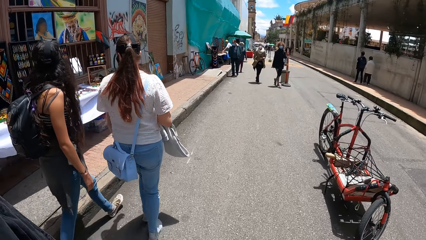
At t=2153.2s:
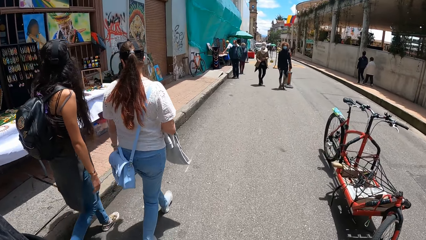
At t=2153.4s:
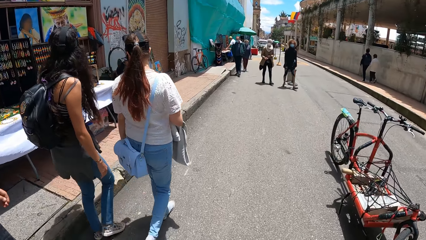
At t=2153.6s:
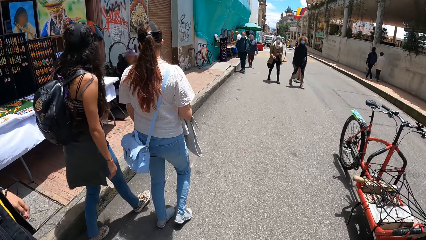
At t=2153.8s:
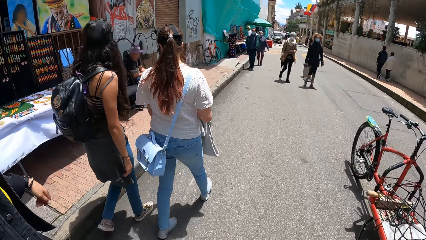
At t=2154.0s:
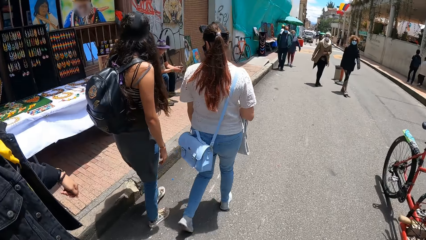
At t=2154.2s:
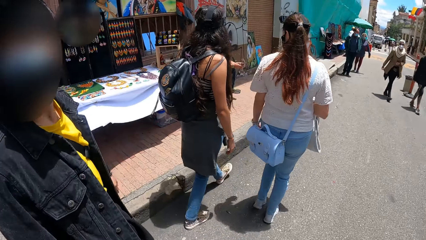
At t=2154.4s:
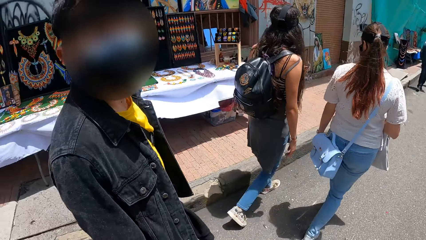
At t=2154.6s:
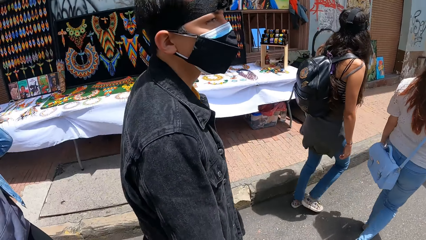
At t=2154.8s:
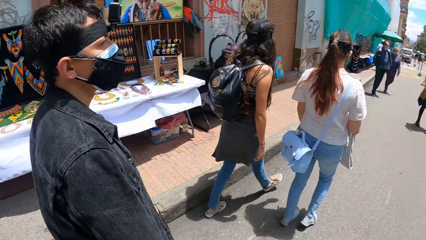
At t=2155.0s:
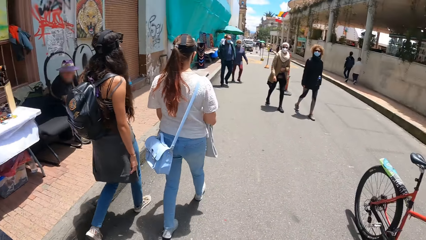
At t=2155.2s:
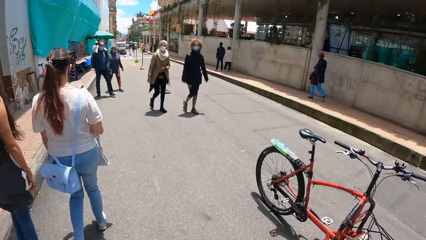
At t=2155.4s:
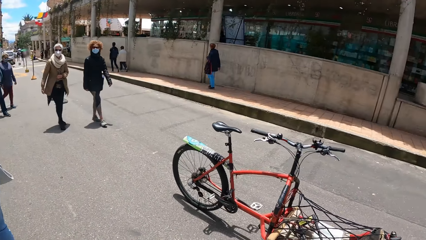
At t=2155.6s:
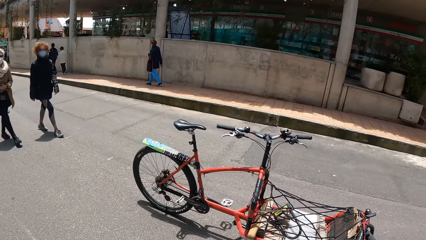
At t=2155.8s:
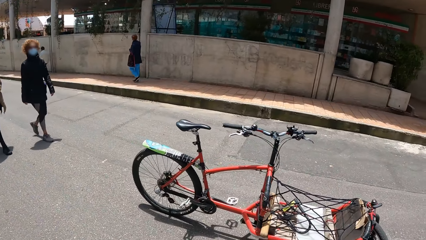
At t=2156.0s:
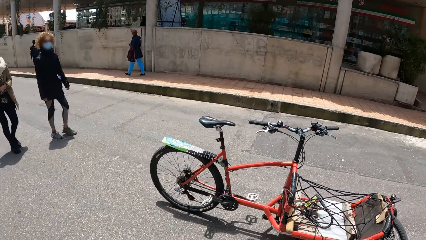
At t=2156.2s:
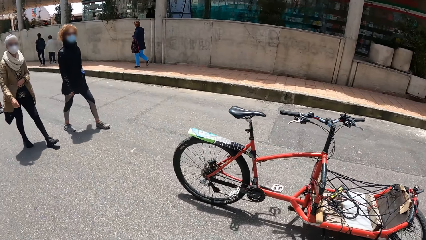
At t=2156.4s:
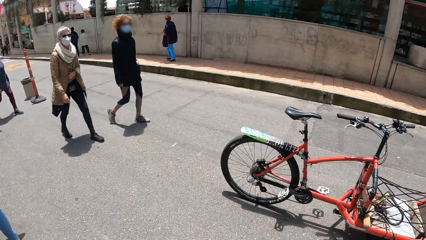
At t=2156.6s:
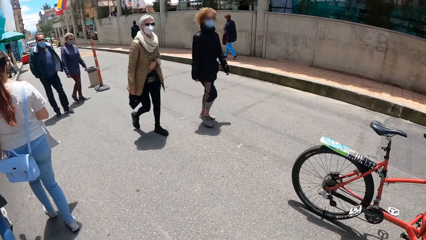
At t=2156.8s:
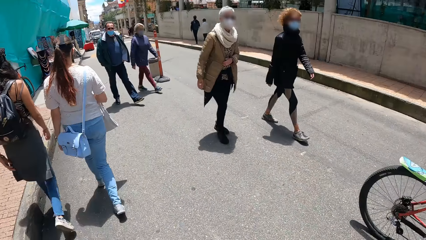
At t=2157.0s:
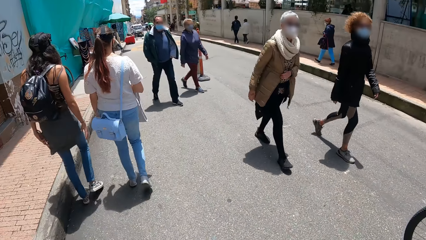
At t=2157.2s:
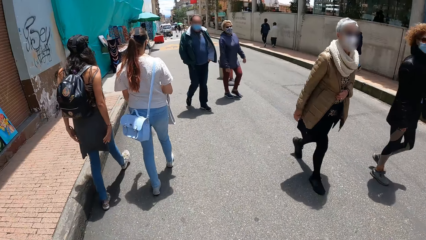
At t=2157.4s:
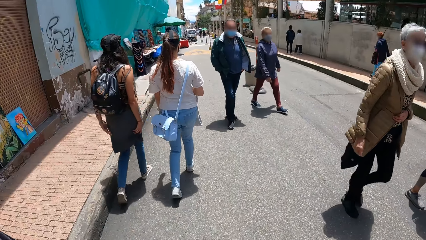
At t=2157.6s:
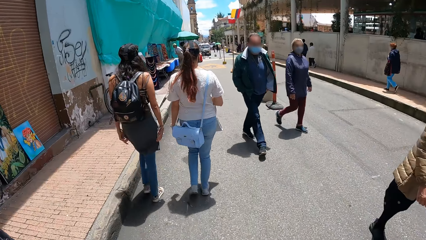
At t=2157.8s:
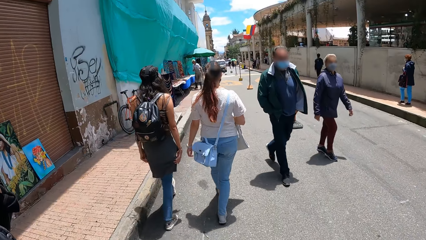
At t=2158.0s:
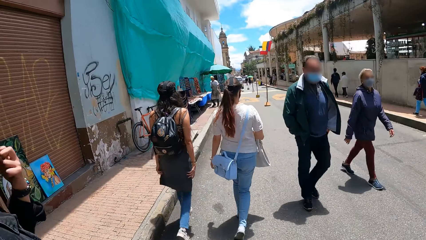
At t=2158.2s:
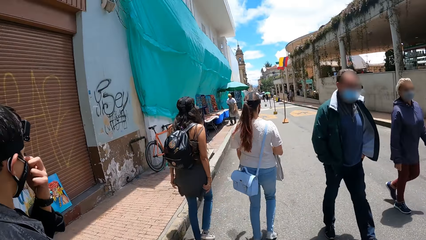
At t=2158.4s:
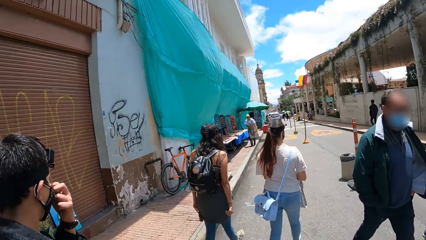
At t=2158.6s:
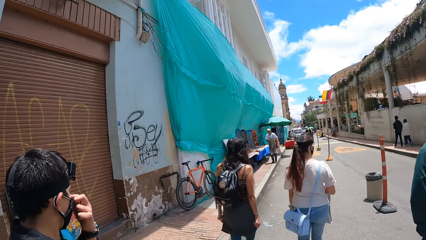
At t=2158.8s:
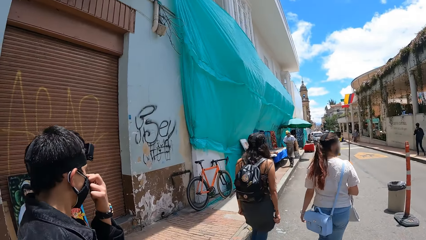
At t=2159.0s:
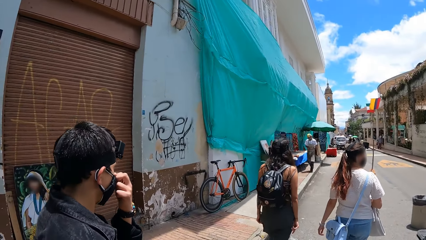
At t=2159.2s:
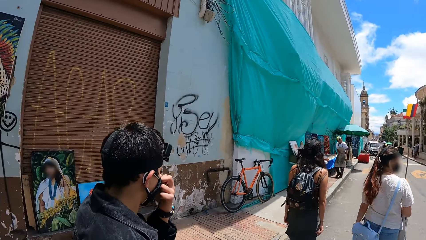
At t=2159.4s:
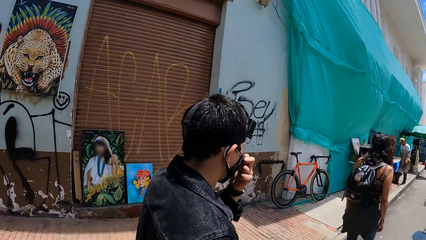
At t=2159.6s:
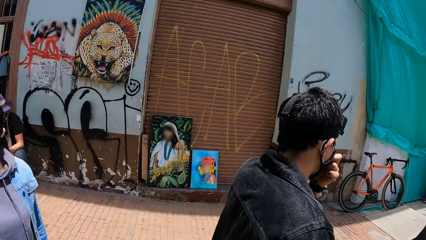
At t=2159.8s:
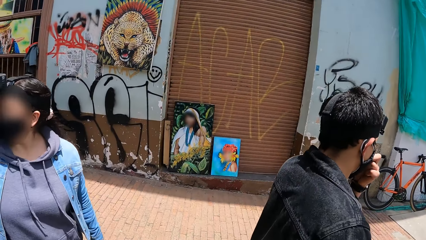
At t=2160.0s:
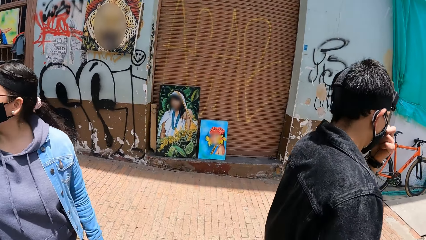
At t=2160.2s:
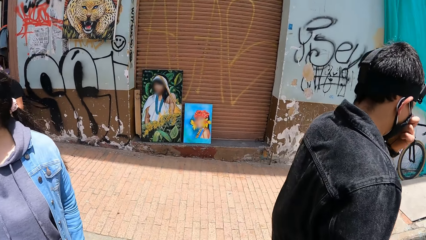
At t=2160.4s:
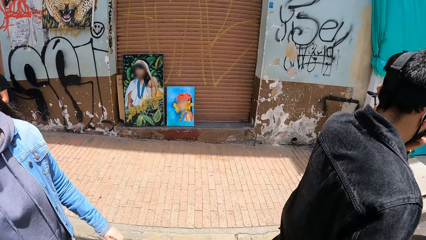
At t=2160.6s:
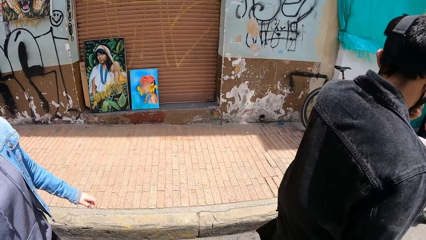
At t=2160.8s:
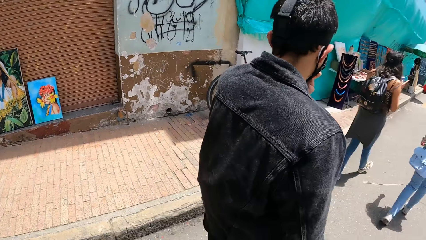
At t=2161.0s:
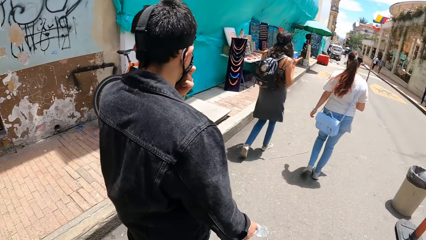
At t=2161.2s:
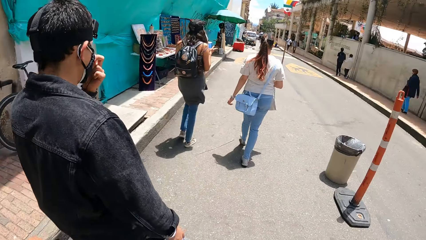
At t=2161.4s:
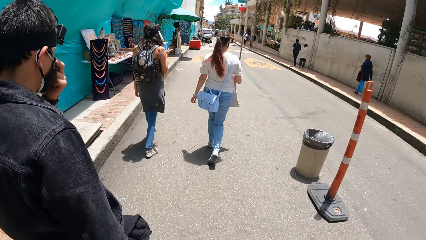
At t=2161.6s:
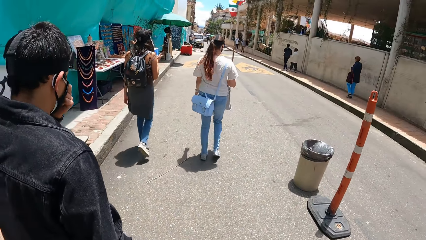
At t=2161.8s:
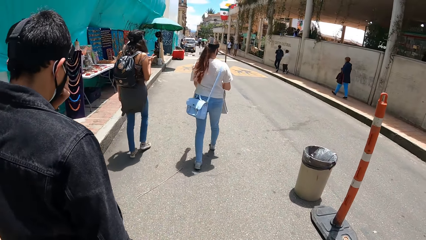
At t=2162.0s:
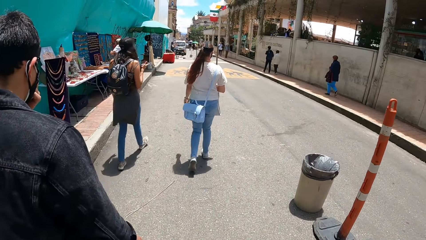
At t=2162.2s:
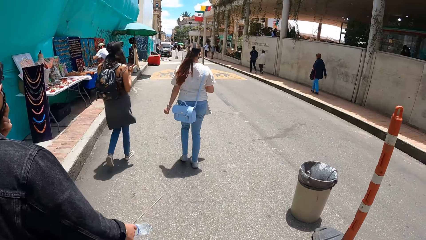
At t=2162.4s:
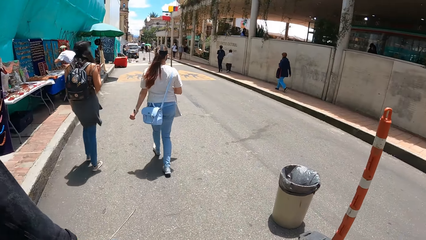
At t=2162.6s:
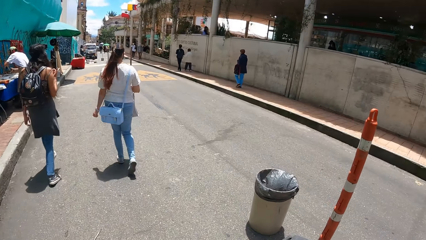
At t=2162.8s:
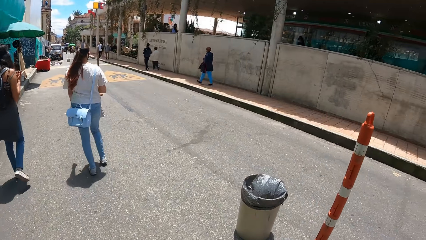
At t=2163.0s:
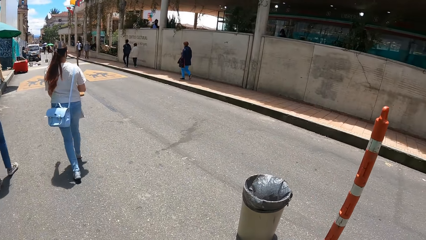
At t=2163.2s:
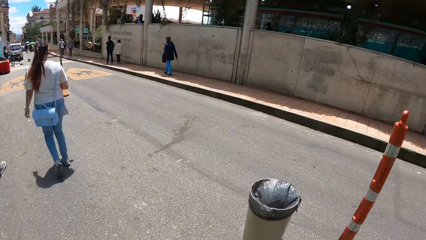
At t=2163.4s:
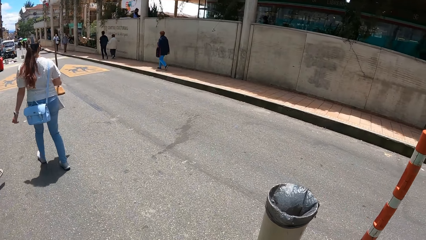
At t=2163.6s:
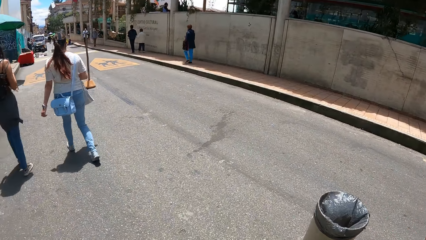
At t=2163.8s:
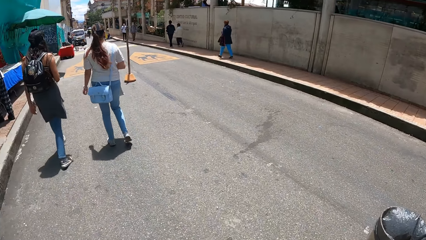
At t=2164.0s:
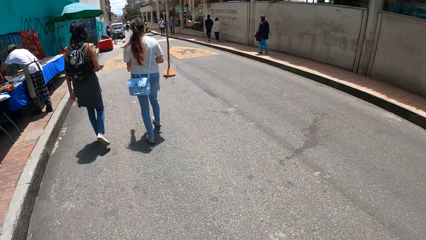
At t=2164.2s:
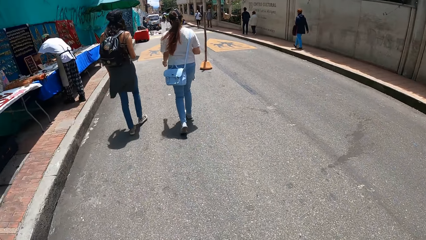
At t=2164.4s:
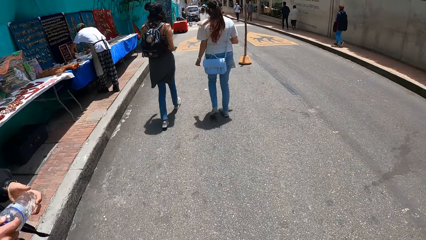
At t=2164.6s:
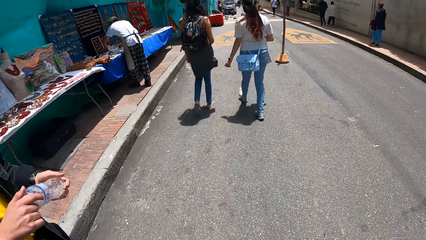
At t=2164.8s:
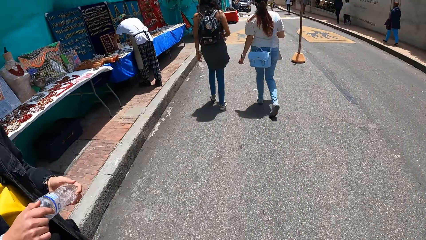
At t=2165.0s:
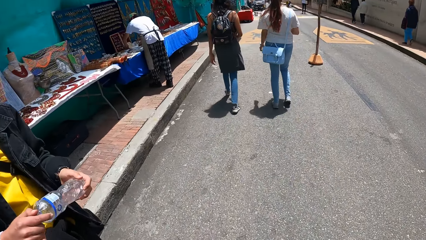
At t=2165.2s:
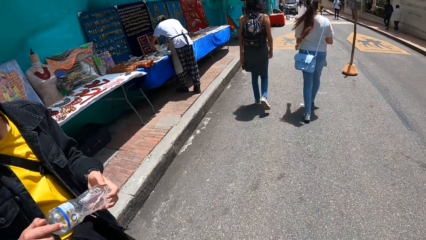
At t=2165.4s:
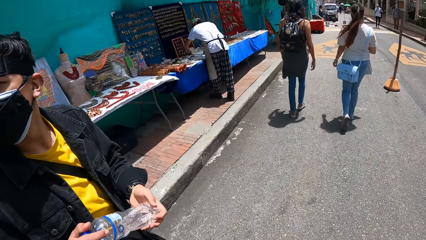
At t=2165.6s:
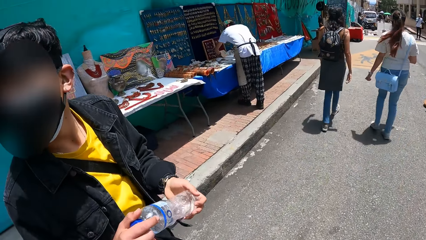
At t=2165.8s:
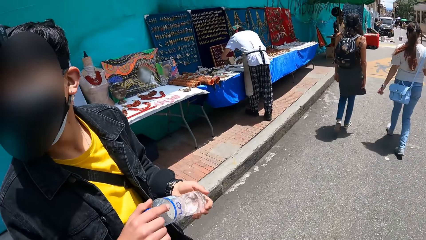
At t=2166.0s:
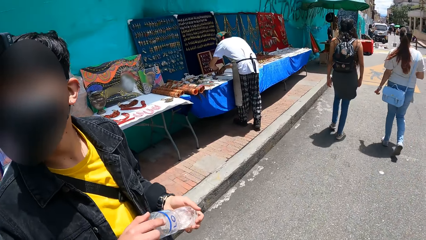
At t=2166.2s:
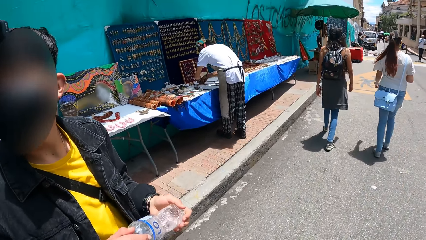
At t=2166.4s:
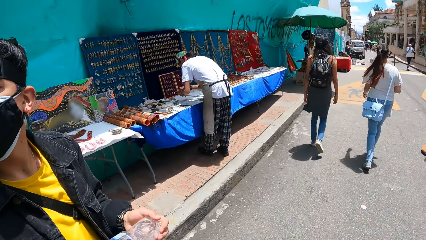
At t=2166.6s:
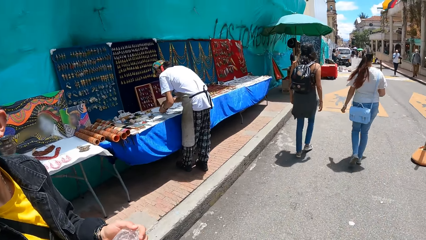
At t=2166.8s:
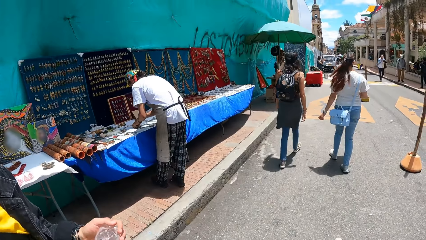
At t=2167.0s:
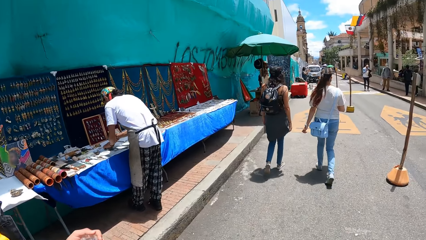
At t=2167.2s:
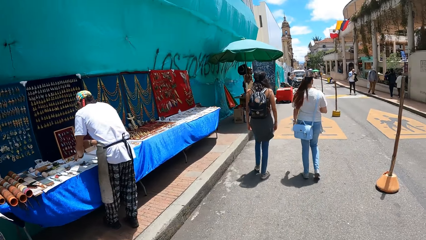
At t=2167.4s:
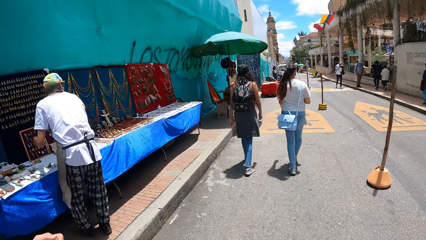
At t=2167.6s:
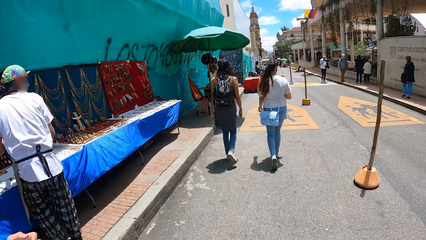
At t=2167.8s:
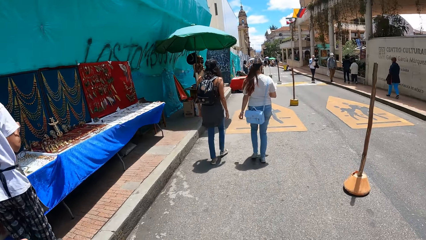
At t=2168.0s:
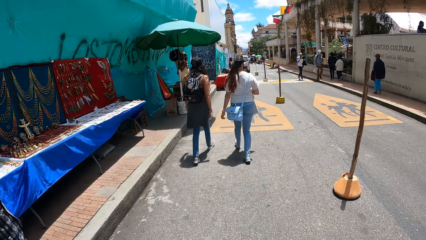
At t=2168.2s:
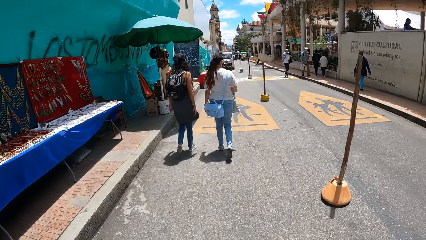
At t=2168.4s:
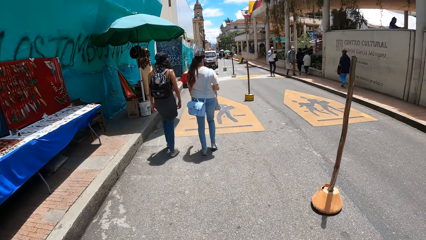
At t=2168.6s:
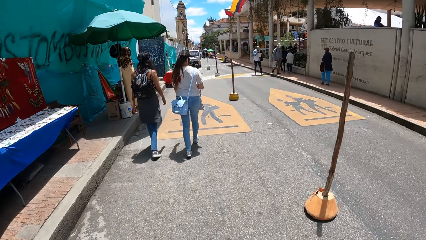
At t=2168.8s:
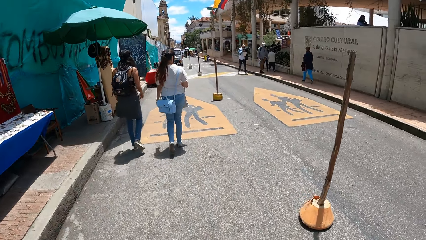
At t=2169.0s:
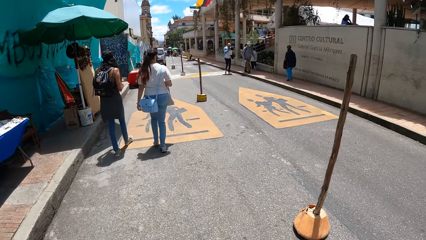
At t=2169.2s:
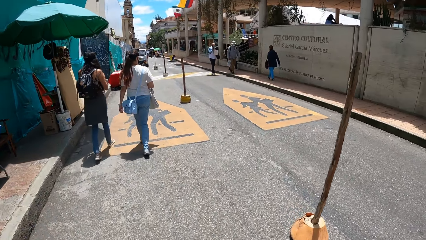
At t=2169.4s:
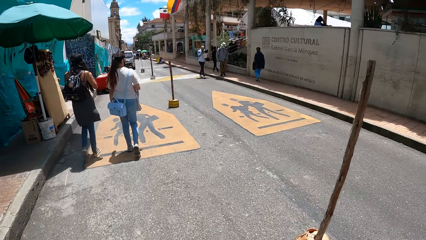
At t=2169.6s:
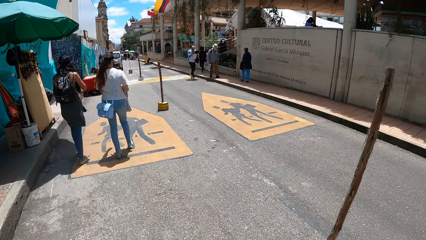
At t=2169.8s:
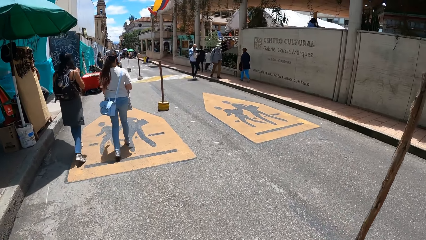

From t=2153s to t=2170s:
The man touches a mask on his face with his left hand. The man holds a bottle of water in both hands.
